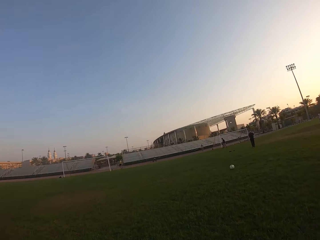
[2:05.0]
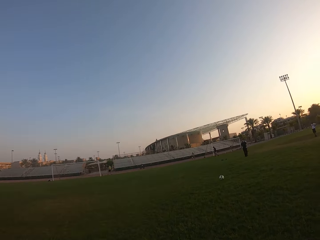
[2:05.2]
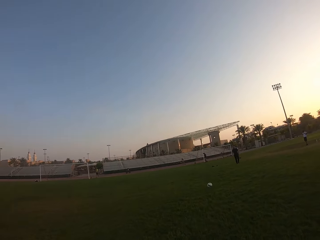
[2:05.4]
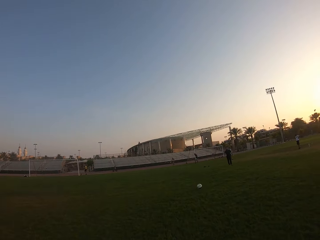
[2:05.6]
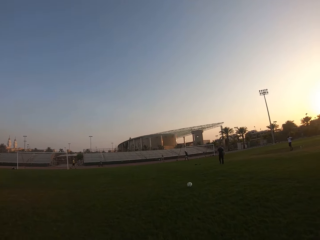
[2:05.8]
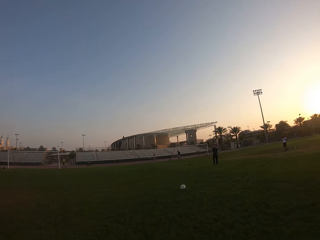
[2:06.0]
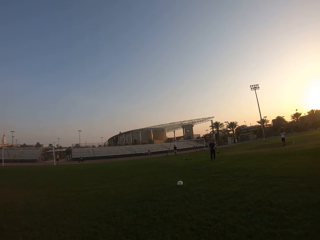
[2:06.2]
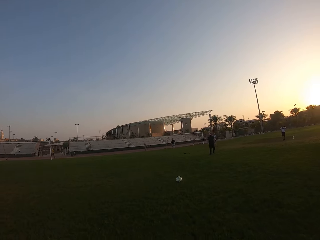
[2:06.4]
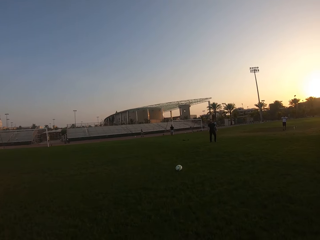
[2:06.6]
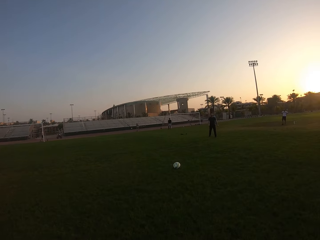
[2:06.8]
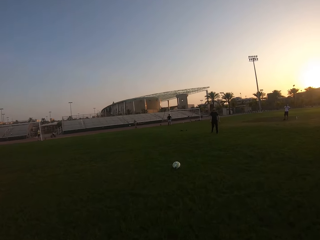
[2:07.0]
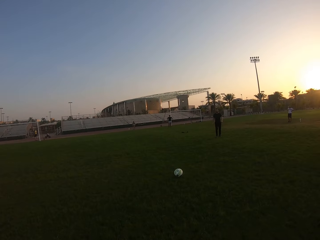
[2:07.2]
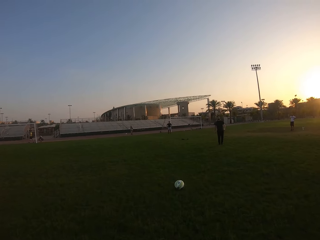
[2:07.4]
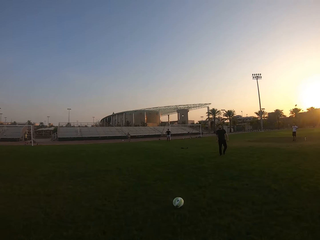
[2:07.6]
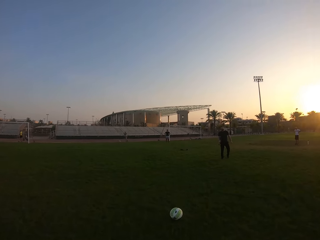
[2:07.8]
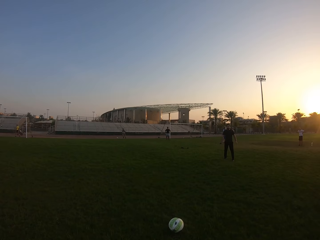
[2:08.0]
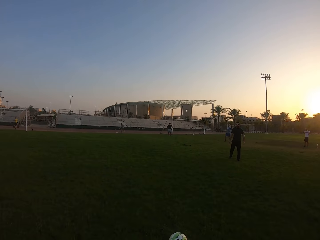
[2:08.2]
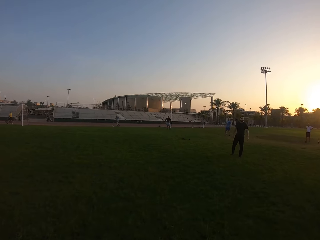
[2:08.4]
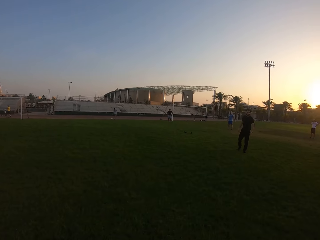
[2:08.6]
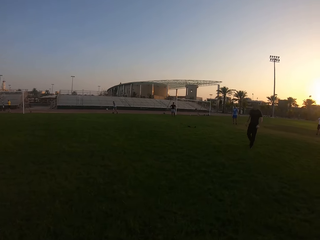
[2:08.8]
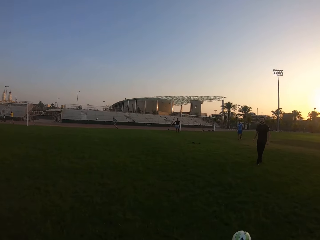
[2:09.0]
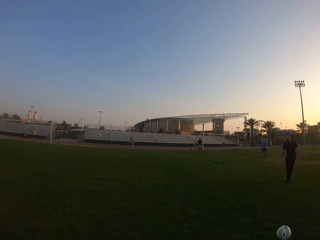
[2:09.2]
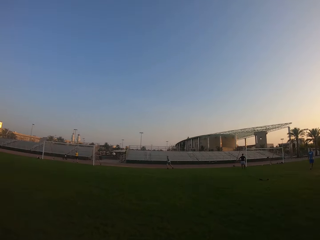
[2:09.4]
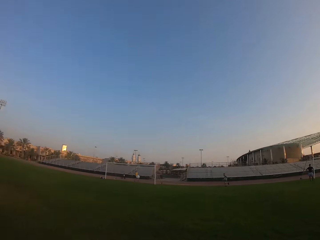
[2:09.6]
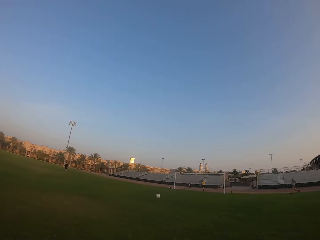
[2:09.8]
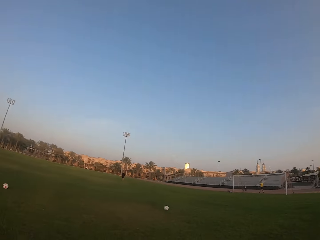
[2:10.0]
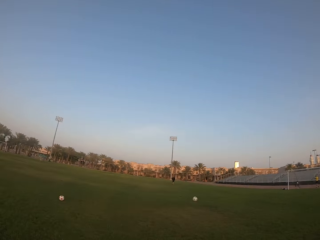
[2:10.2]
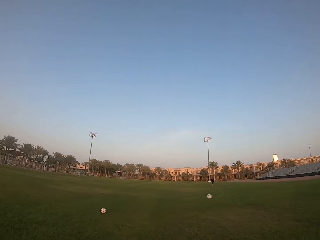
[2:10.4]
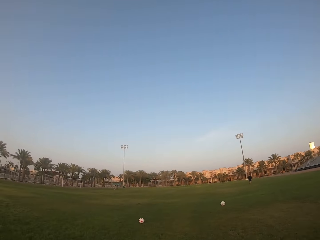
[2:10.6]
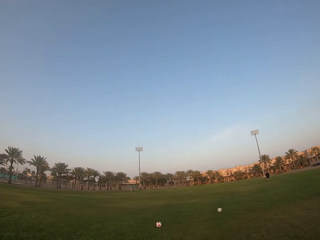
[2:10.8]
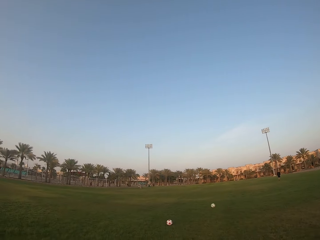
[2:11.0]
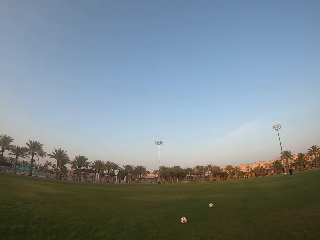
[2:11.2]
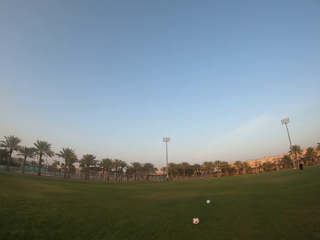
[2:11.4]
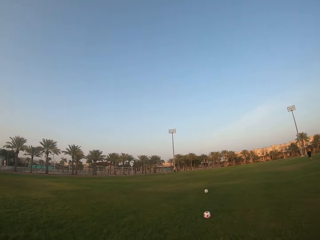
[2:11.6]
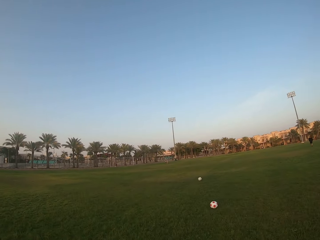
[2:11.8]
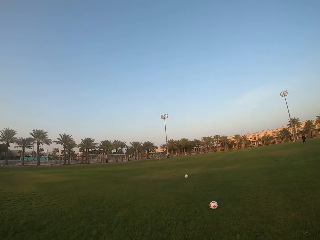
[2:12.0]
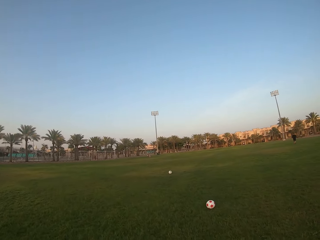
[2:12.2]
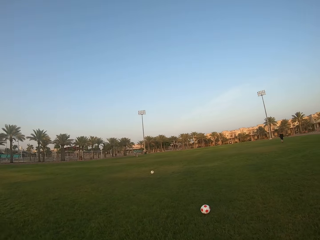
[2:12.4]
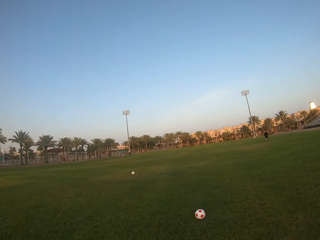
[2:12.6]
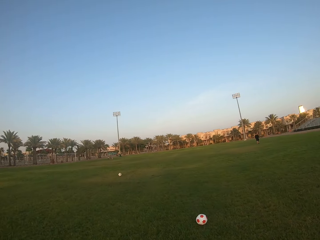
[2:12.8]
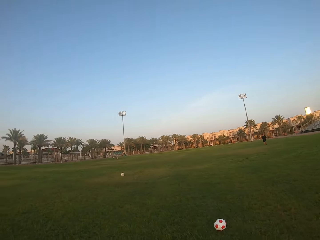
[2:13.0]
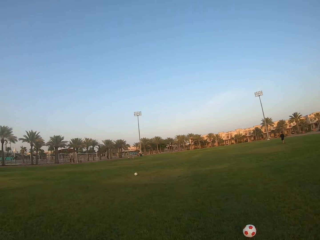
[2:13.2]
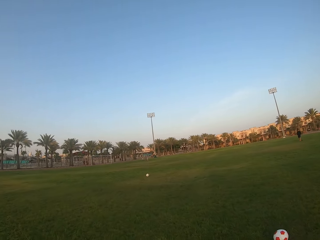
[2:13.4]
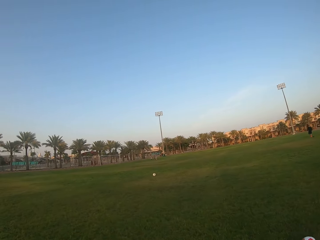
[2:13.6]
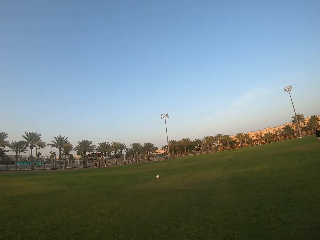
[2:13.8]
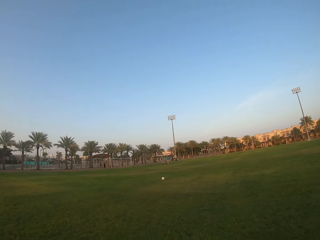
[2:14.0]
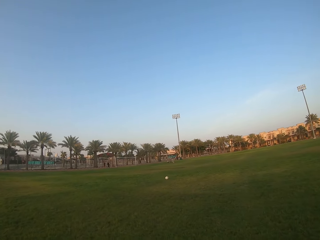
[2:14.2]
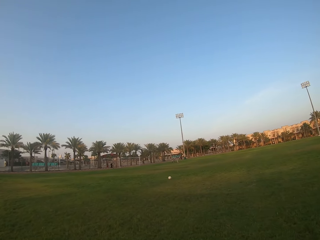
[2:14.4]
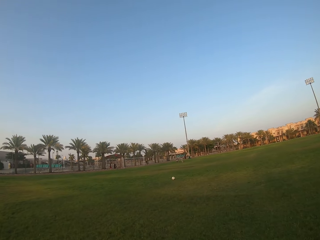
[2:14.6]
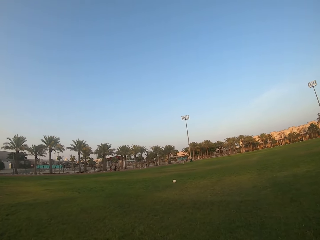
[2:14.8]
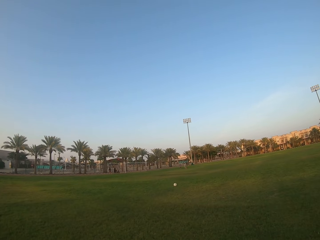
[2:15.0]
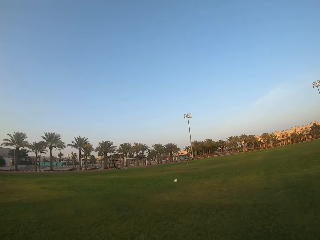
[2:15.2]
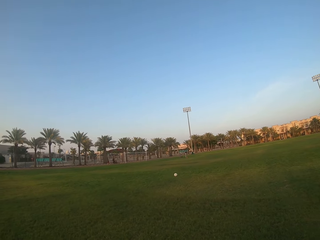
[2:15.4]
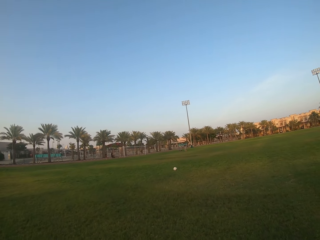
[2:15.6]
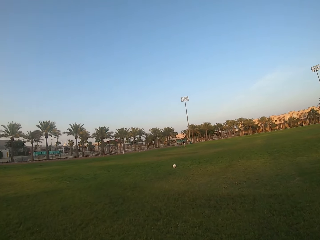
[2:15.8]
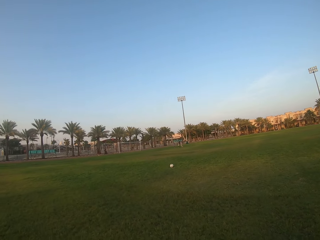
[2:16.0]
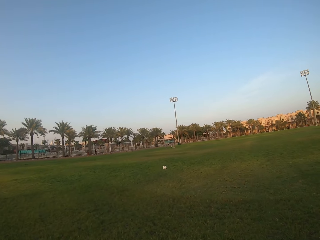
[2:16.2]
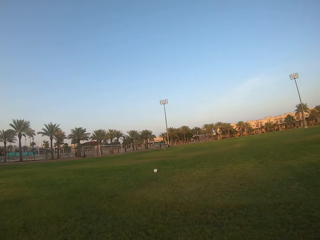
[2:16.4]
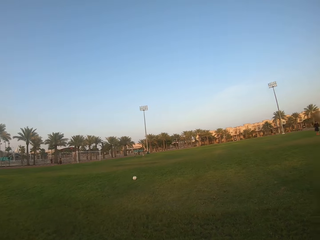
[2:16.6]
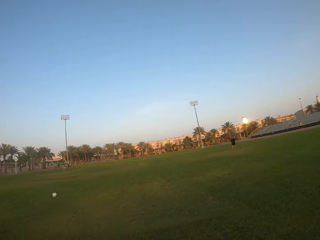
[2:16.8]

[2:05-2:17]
The camera wearer kicks the ball. They move around the field.

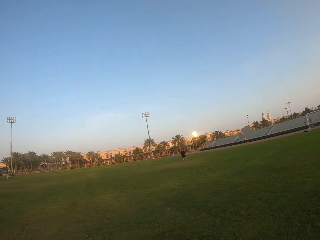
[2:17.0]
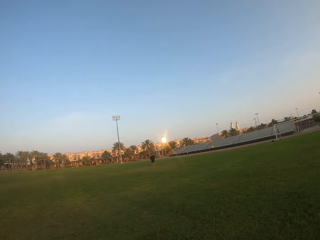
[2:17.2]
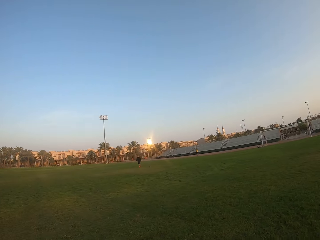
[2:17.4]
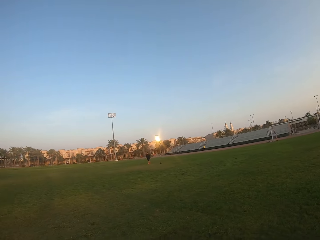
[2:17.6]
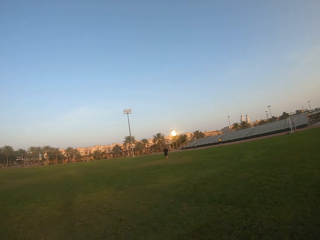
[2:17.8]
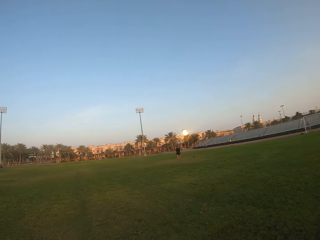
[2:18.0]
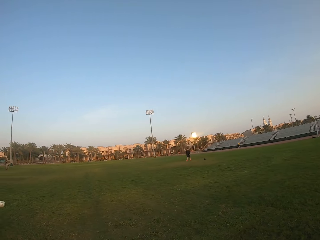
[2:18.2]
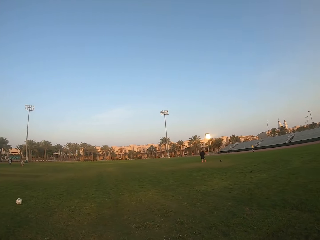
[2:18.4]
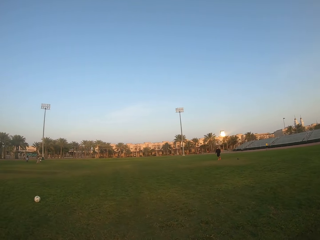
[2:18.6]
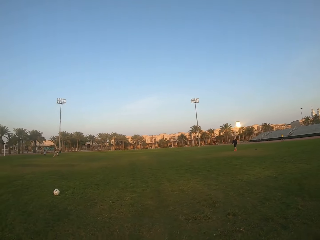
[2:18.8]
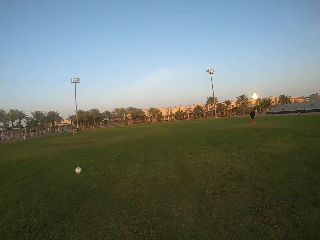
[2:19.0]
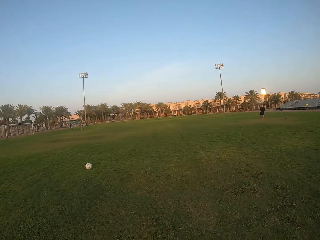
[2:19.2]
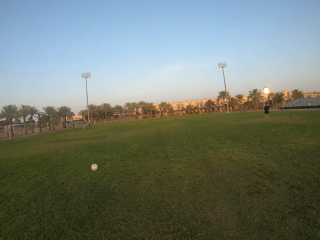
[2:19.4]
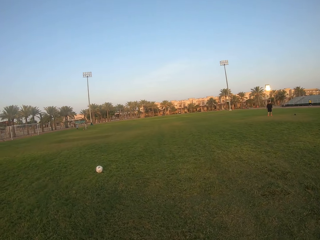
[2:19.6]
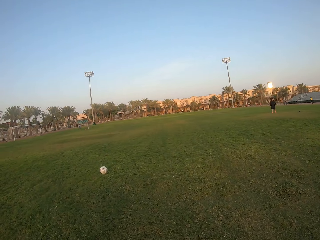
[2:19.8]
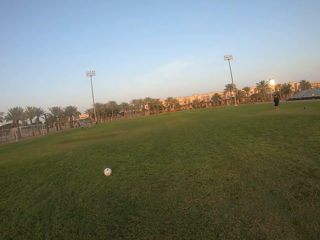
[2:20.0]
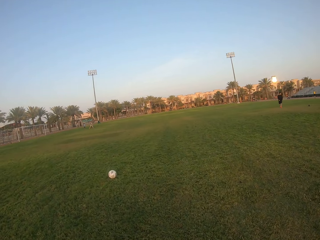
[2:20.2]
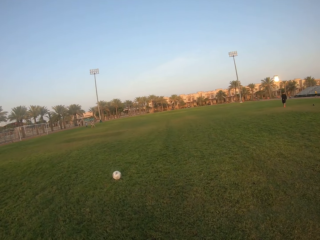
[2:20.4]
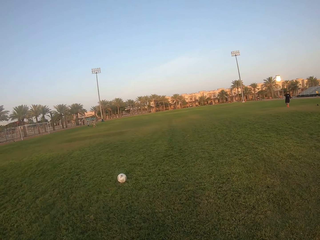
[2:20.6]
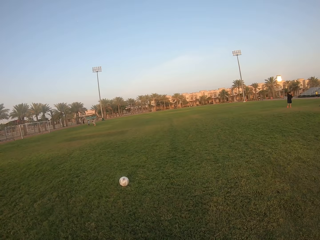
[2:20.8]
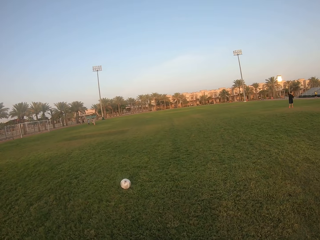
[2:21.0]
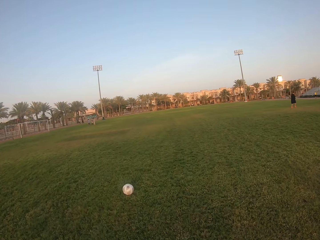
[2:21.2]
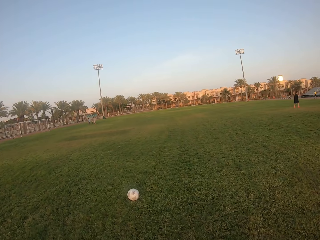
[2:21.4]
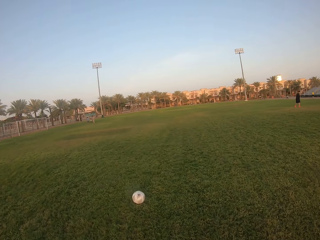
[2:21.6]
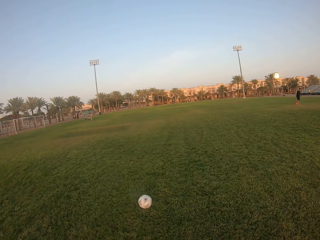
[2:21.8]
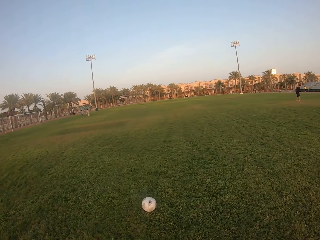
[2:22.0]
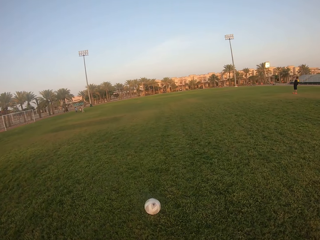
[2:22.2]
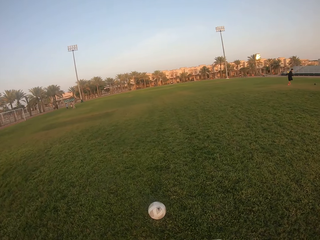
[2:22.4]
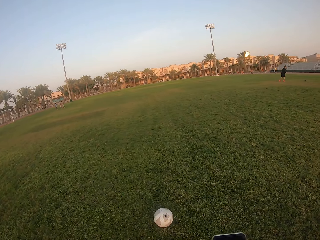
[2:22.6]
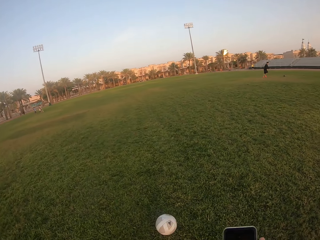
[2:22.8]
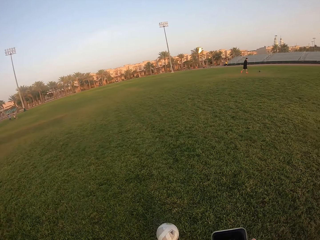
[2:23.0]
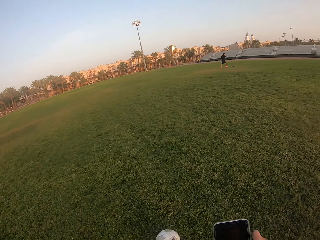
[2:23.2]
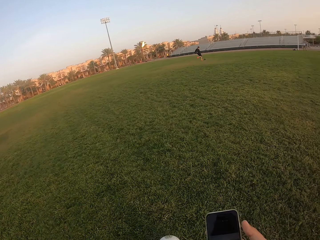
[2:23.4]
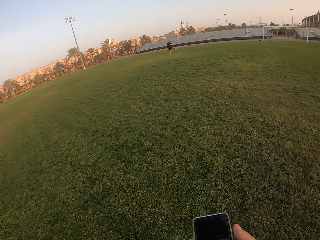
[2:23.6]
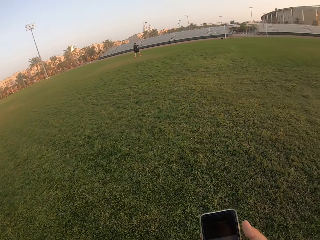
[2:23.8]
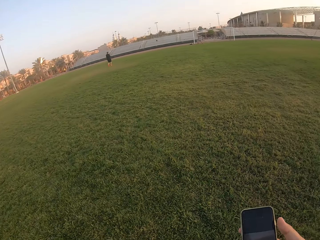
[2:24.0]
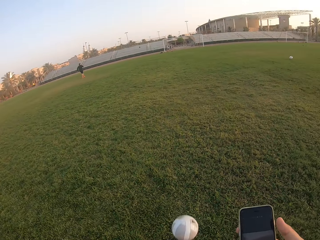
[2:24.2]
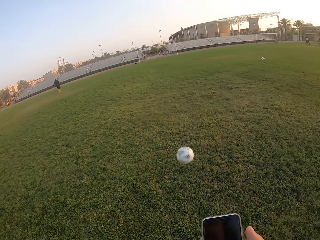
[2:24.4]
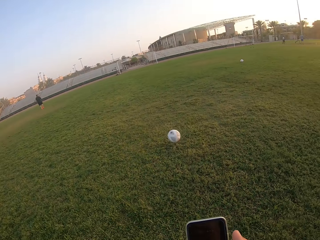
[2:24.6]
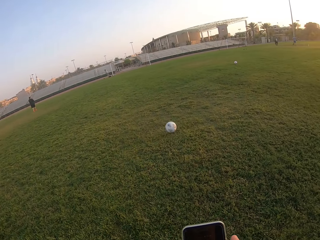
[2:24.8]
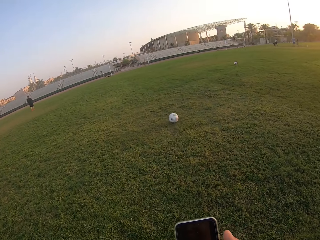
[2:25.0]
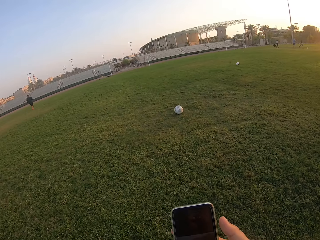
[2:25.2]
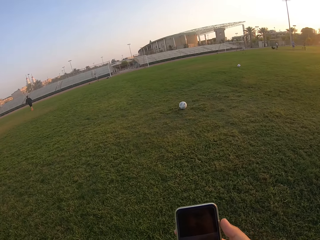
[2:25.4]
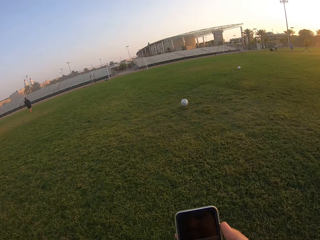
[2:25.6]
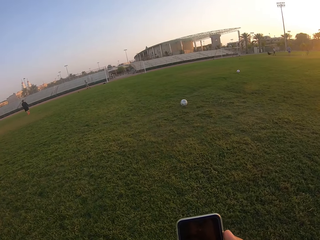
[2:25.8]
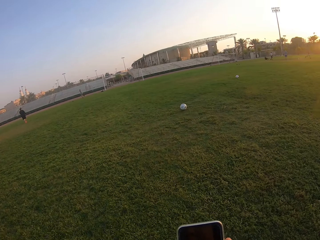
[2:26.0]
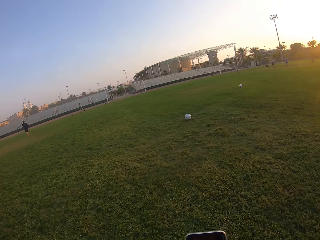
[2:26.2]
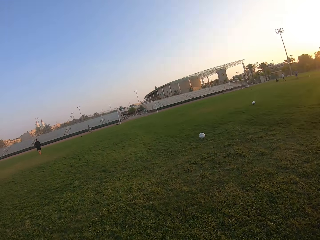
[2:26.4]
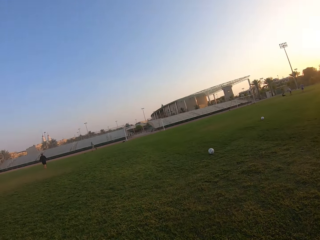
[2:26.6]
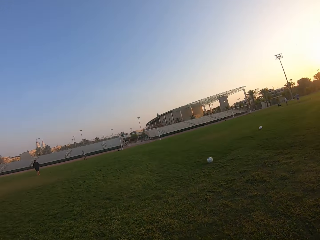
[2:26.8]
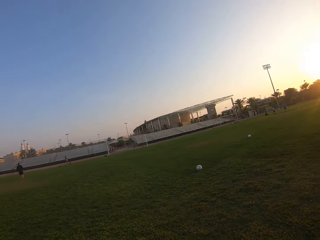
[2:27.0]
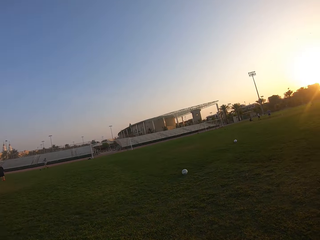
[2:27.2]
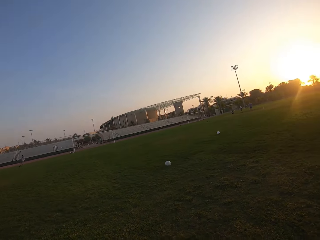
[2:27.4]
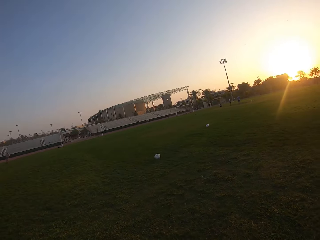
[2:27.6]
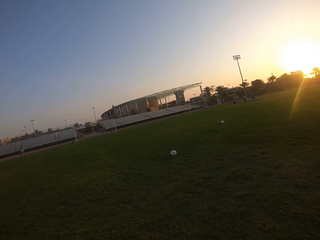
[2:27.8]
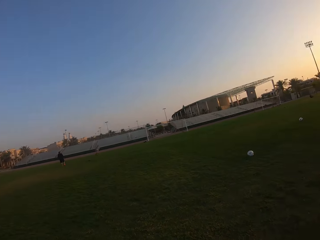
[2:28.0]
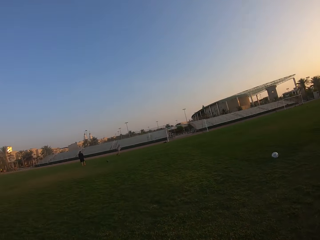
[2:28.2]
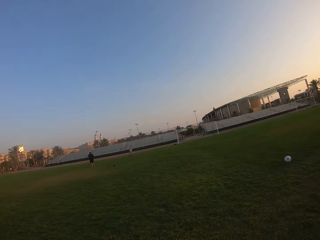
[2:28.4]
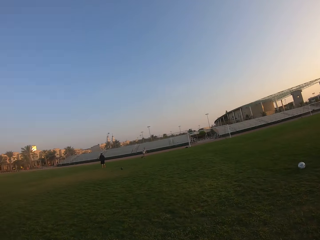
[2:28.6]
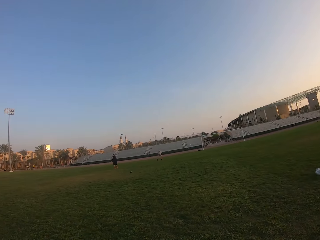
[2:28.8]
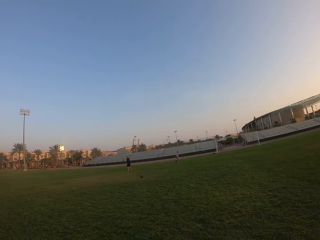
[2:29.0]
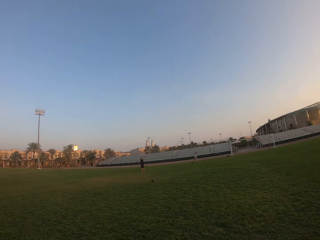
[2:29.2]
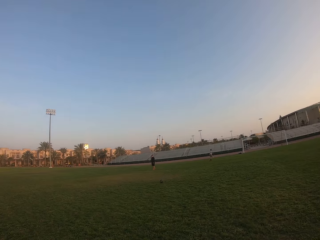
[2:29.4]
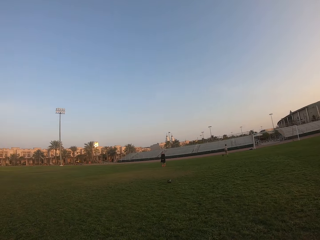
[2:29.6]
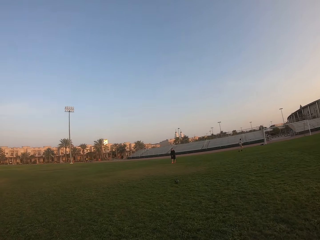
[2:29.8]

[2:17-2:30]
The camera wearer holds the phone. They kick the ball. They move around the field. A man kicks the ball to the camera wearer.
